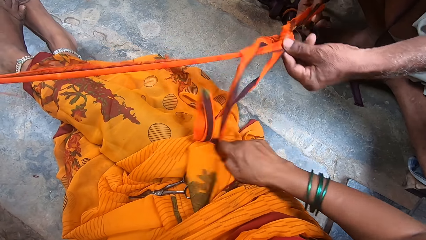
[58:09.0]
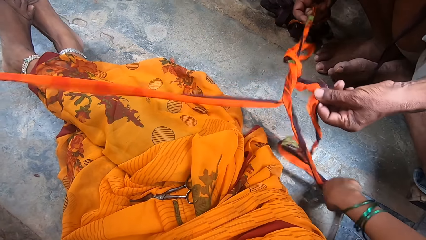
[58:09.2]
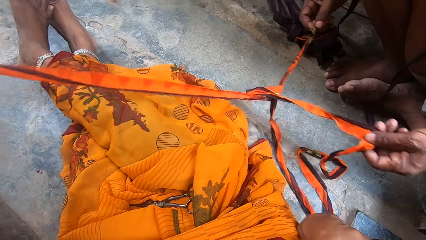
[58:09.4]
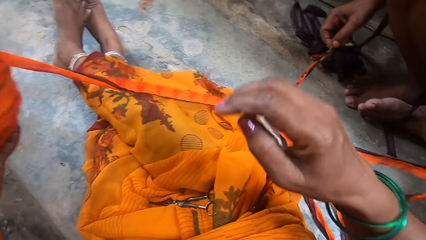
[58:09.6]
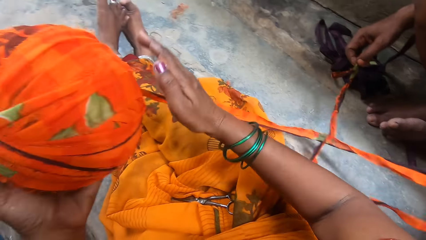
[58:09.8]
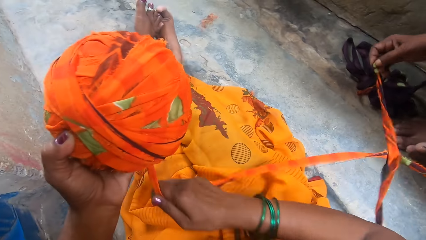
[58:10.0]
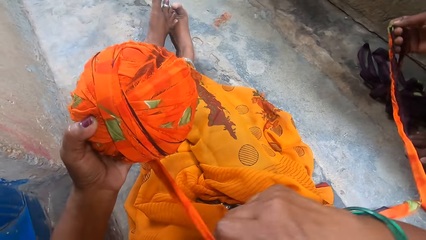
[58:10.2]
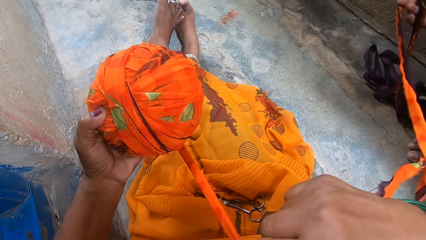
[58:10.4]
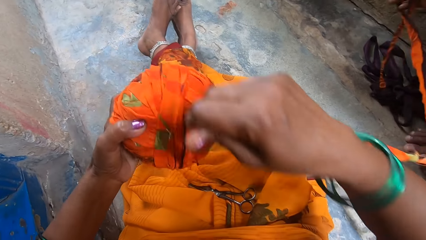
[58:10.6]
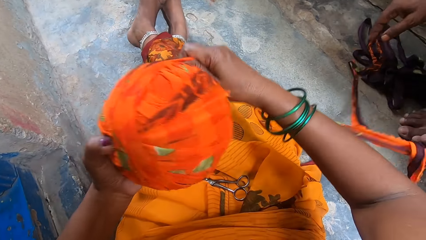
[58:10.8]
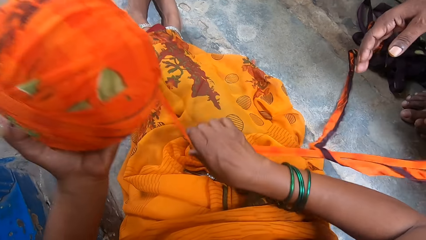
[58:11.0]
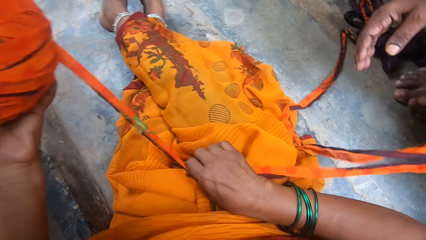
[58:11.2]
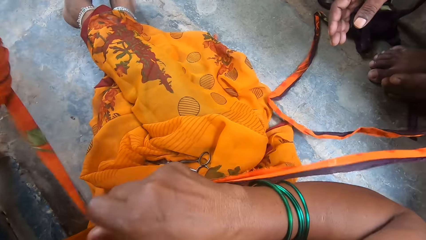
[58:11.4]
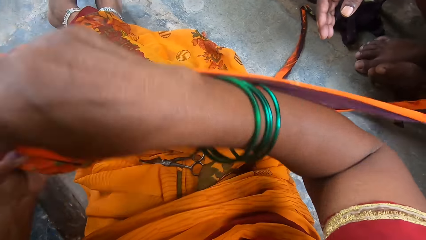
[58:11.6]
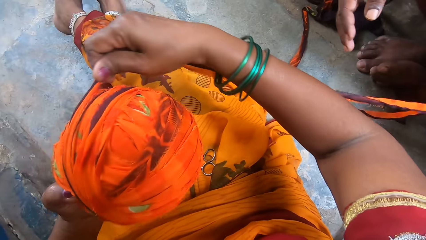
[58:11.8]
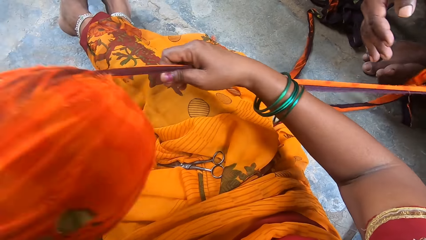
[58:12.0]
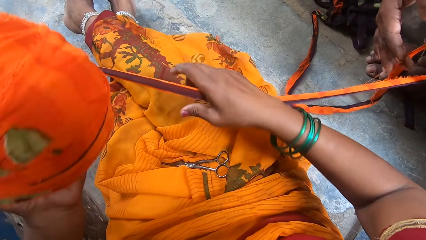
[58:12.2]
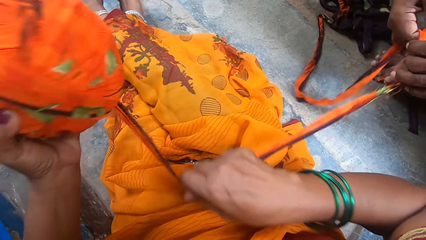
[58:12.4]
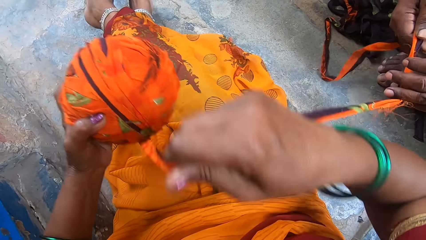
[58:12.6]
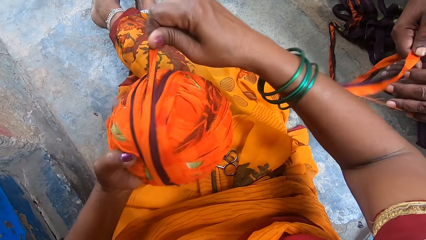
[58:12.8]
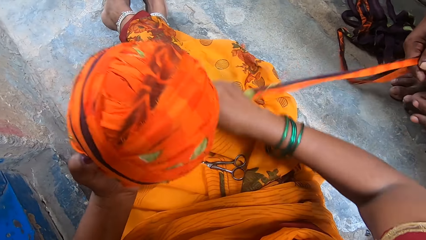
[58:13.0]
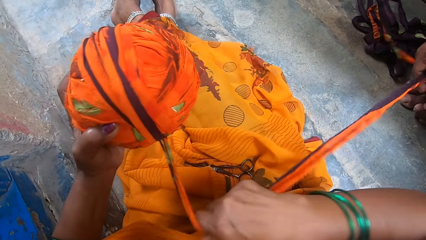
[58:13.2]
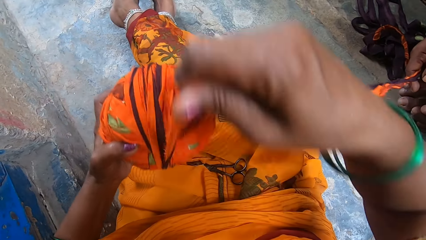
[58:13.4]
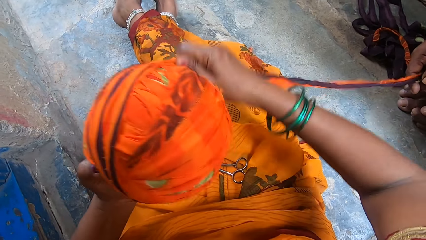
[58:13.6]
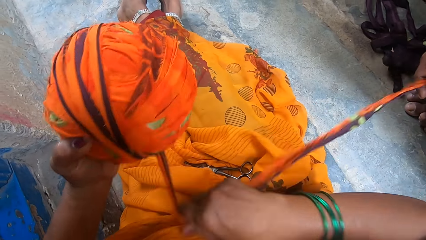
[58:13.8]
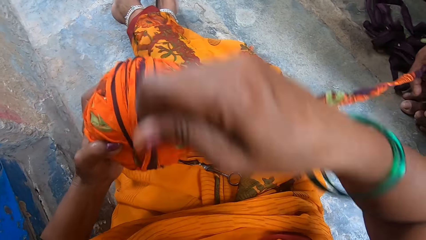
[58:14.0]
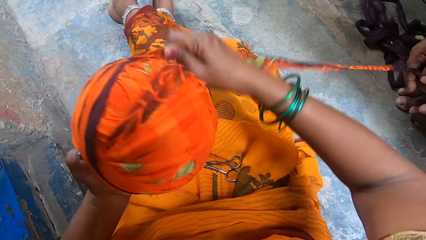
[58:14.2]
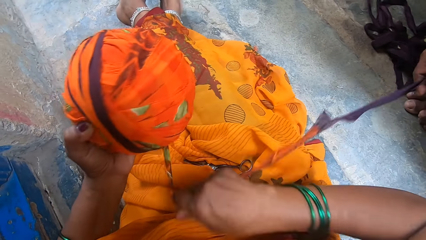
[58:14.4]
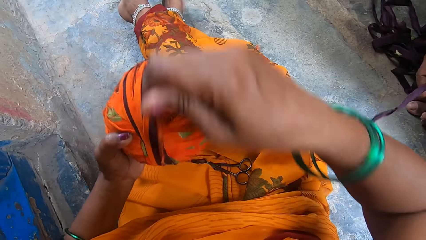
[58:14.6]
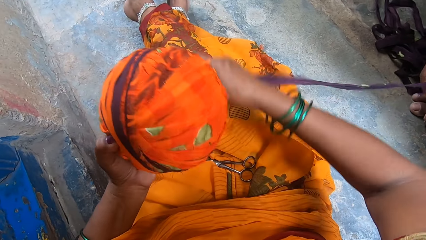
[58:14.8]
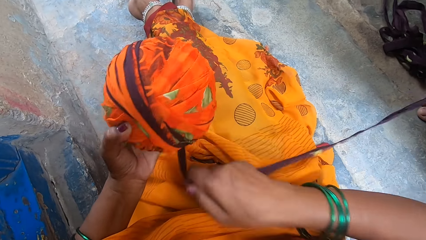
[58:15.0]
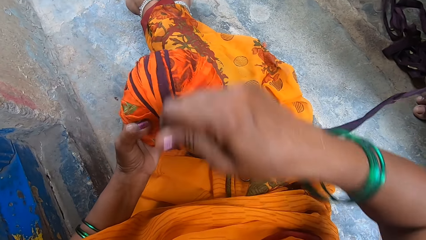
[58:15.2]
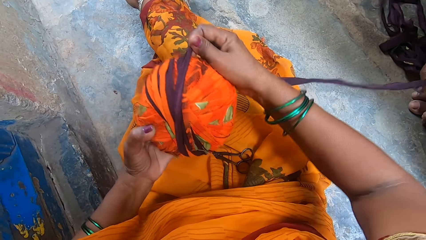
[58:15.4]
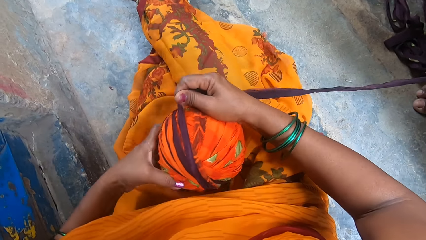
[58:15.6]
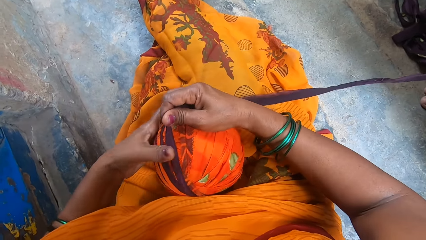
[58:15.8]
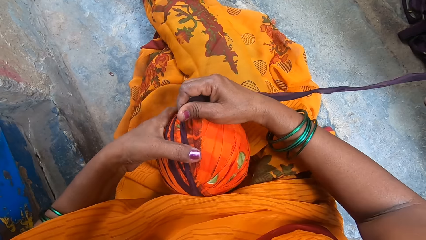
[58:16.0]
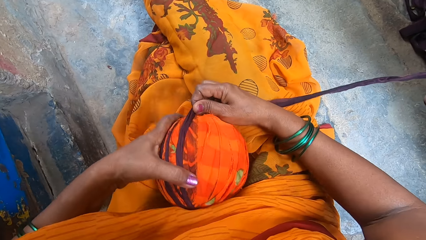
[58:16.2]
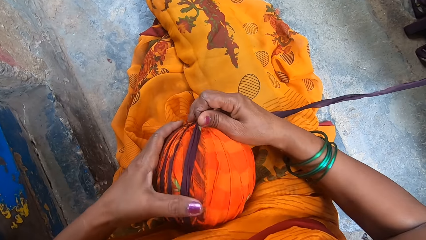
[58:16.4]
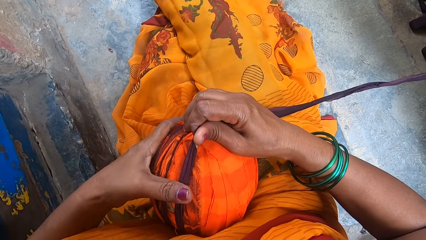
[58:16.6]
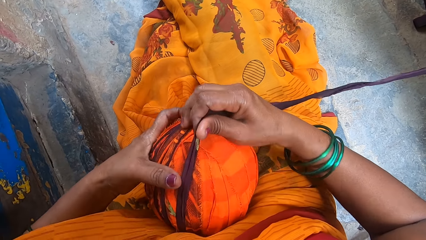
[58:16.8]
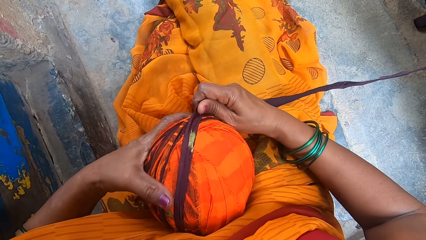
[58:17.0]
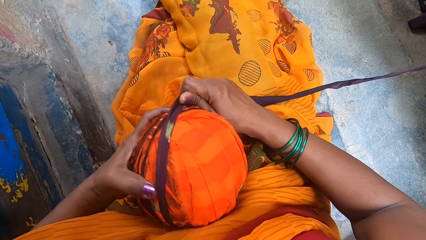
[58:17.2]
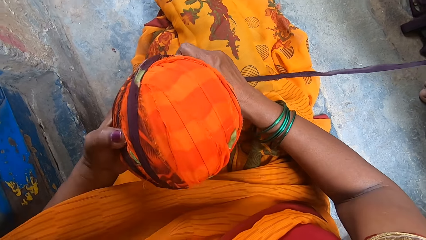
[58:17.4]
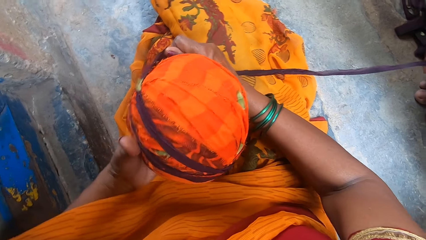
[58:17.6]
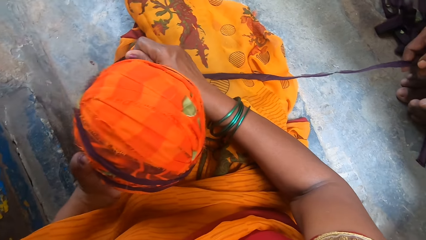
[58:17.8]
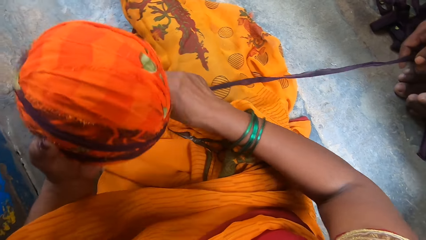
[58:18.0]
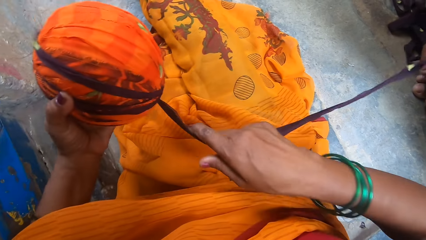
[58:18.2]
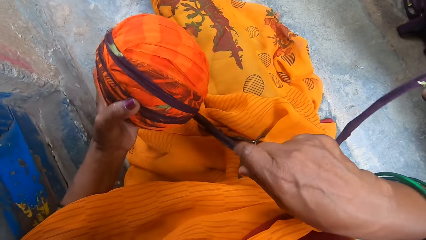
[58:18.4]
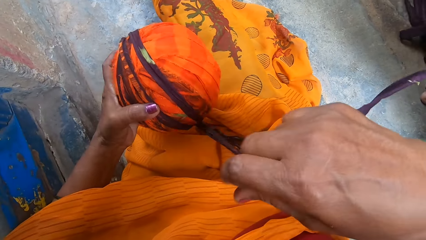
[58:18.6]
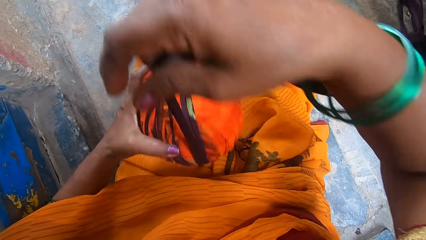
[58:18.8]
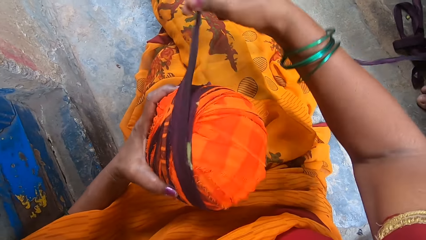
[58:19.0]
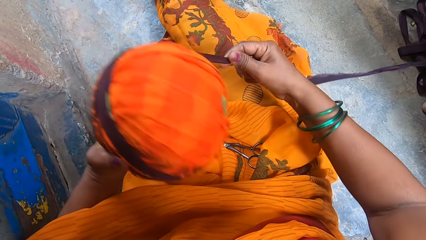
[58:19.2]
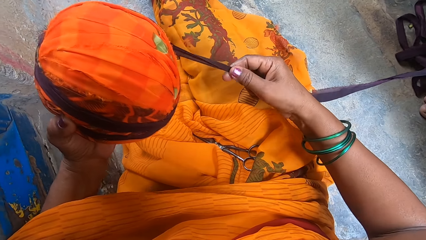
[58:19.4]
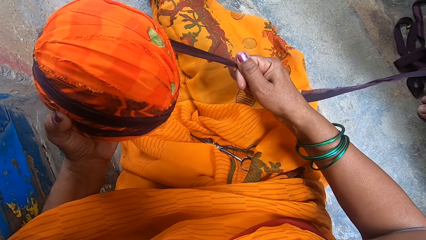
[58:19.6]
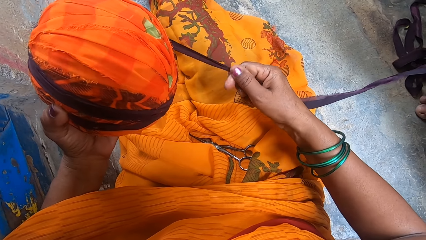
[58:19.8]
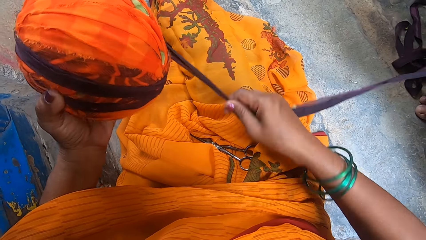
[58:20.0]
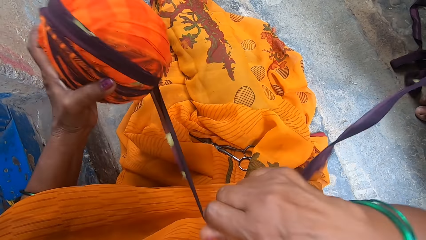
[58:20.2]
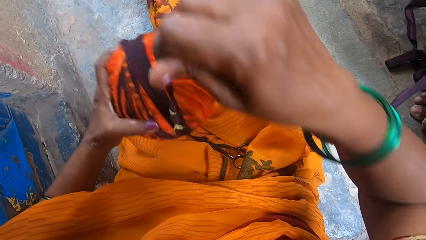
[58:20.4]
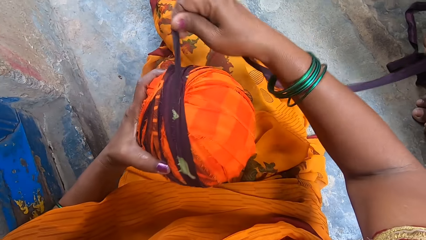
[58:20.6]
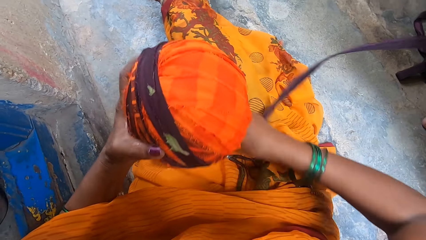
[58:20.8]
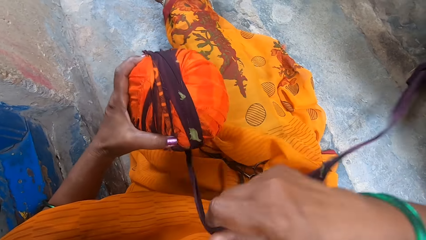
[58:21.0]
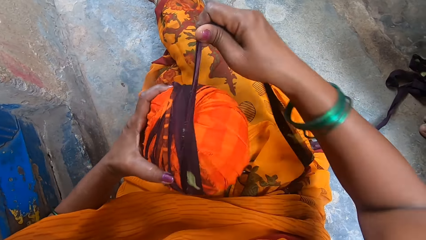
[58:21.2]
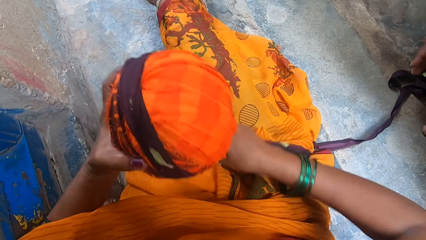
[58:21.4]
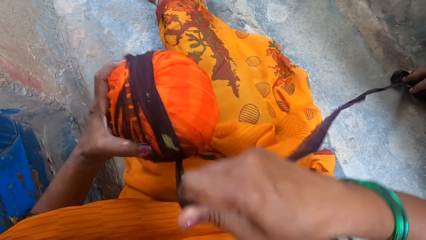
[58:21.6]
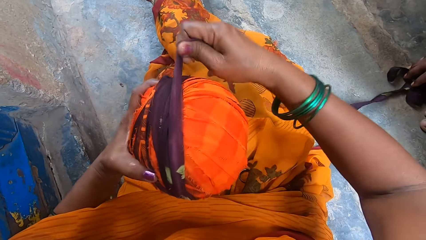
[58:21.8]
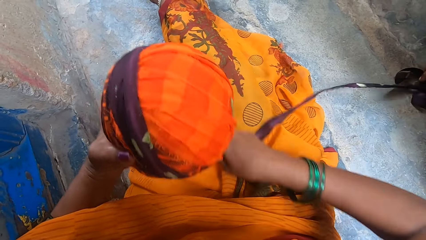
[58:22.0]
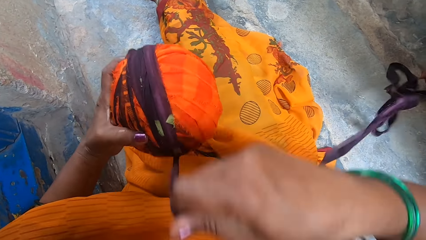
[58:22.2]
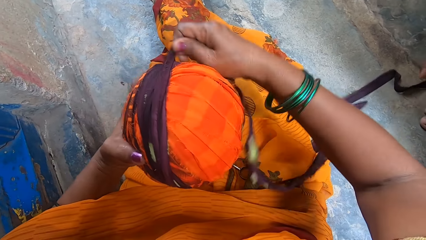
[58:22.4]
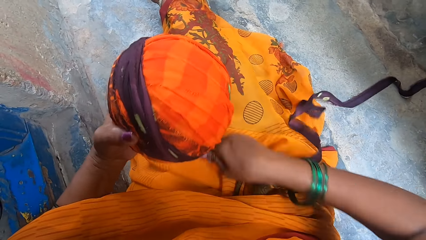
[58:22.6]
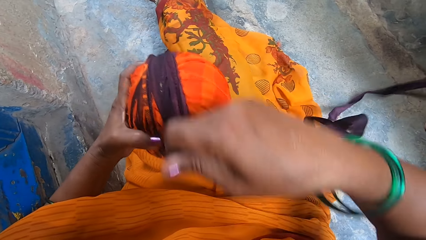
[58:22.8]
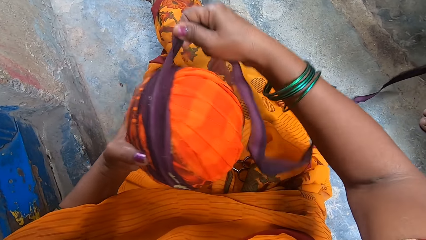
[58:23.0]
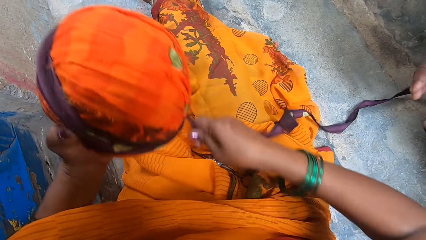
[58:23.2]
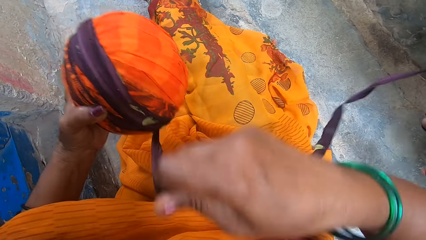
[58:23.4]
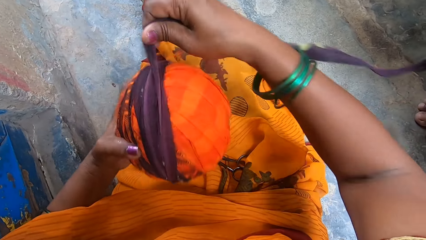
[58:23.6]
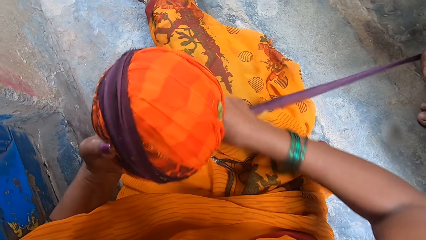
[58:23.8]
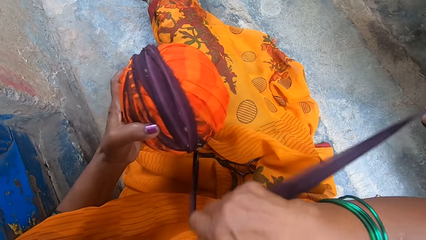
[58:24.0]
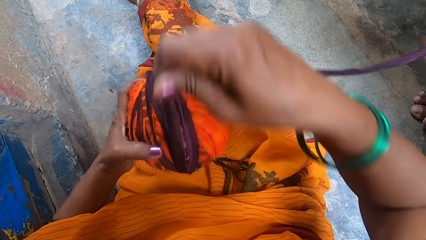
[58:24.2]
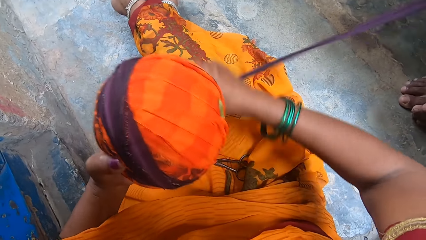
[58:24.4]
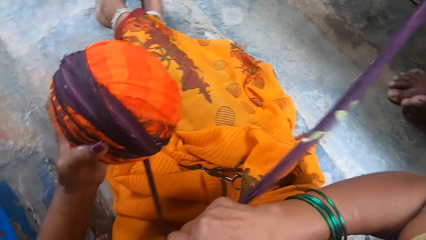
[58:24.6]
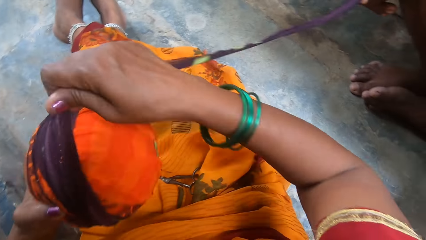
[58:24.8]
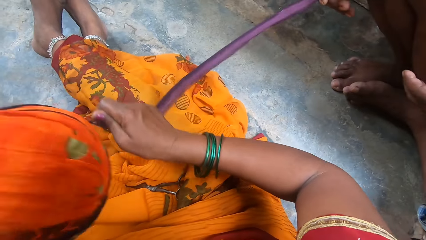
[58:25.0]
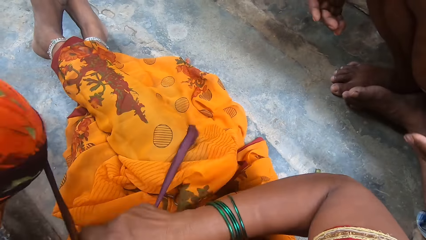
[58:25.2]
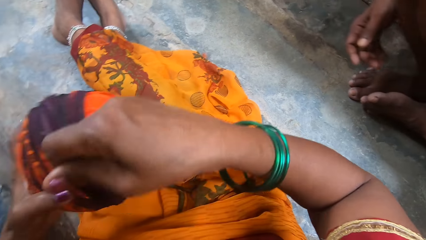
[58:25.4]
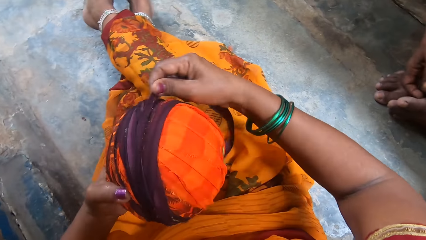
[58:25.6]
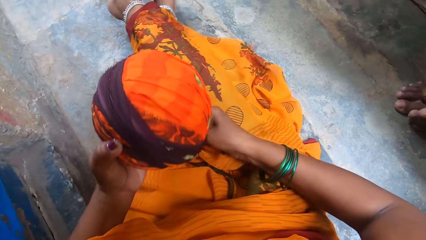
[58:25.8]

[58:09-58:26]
A man straightens the thread. The camera wearer pulls the thread and loops the thread around a thread roll. The man stretches his hand towards the camera wearer. The camera wearer loops the thread around the thread roll. The man holds the thread. The camera wearer loops the thread around the thread roll. She puts the thread roll on her lap, lifts the thread roll, pulls the thread, loops the thread around the thread roll, straightens the thread, and loops the thread around the thread roll.
